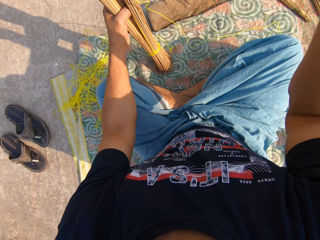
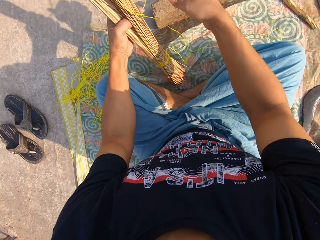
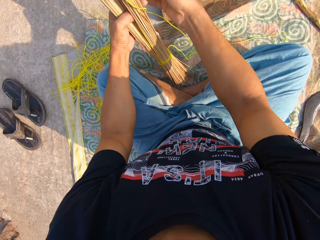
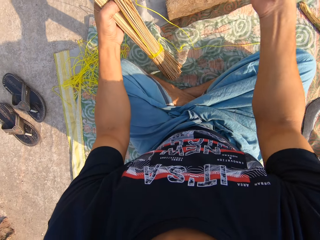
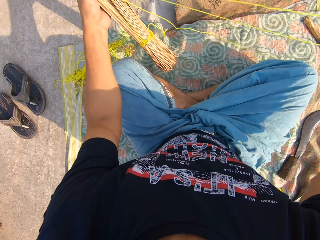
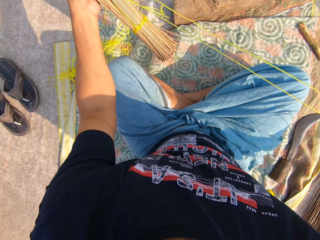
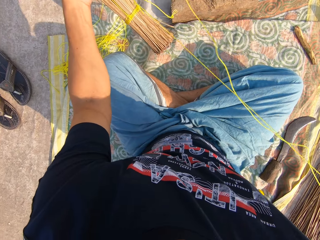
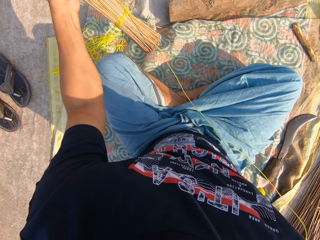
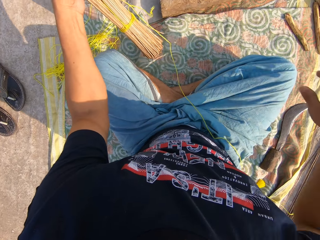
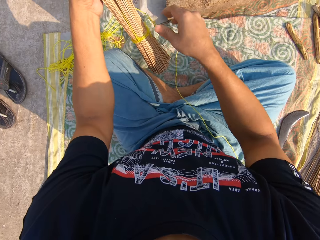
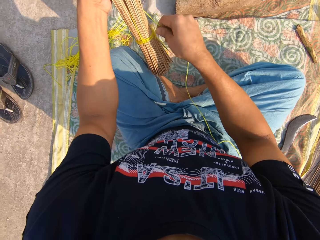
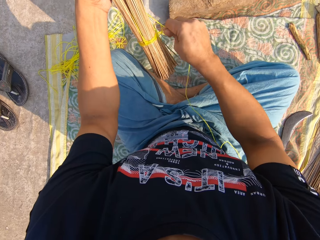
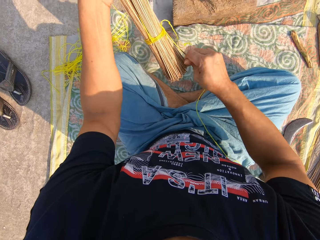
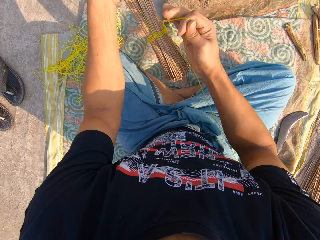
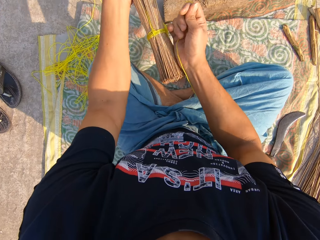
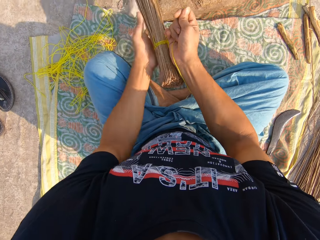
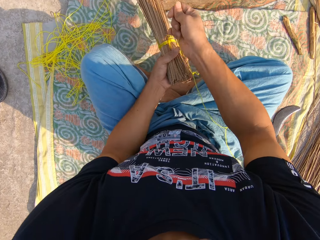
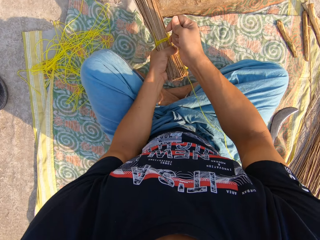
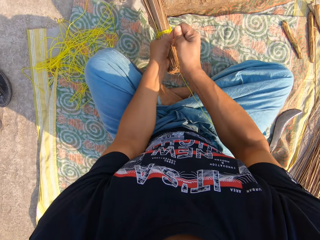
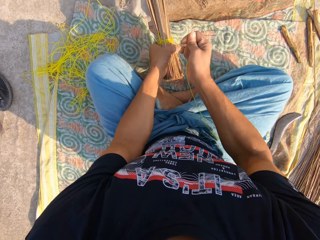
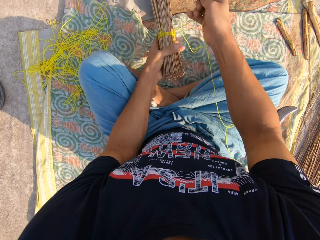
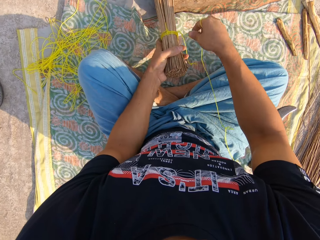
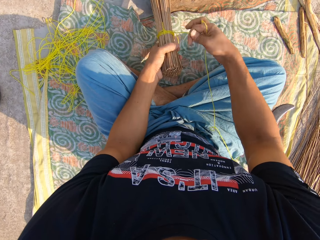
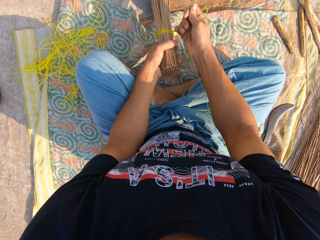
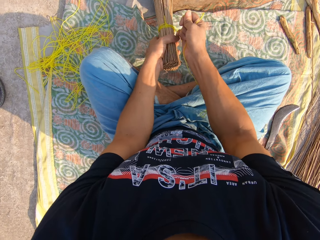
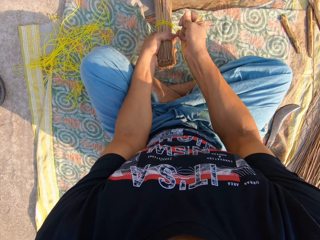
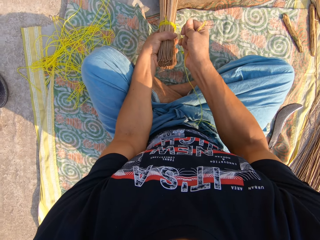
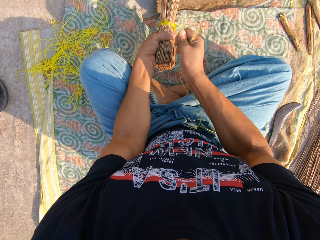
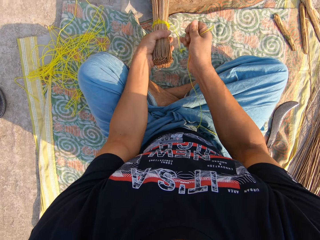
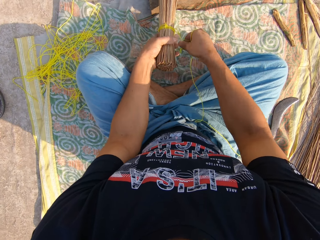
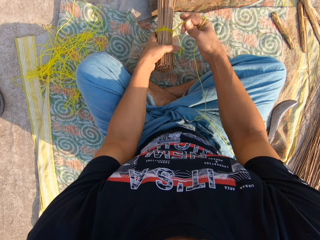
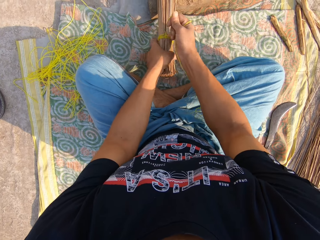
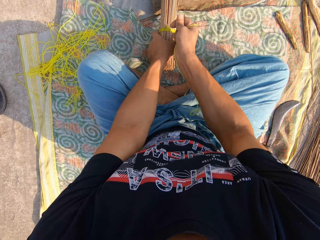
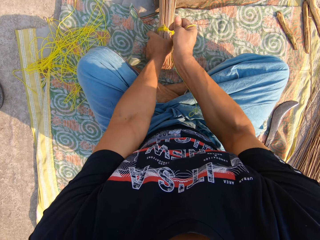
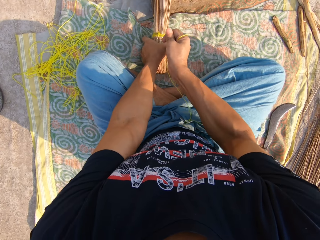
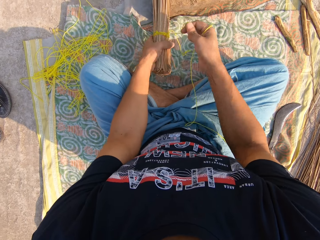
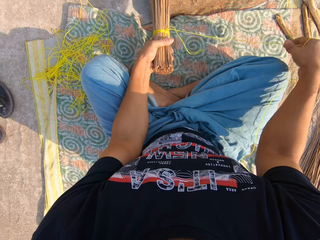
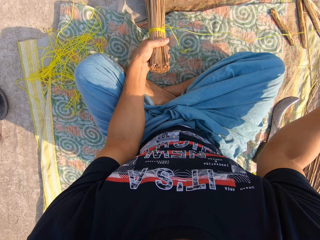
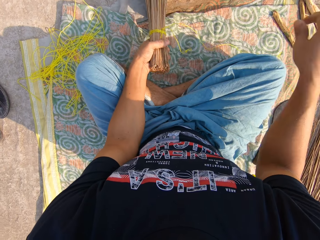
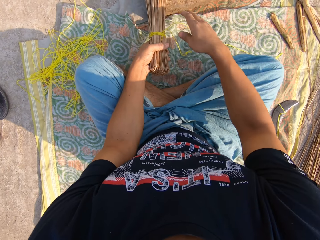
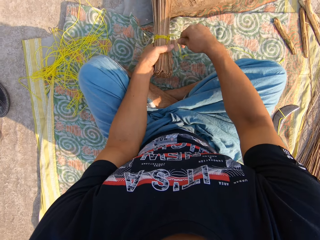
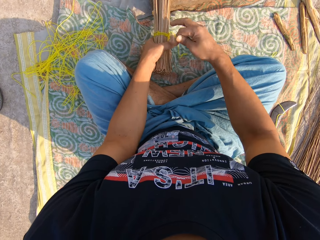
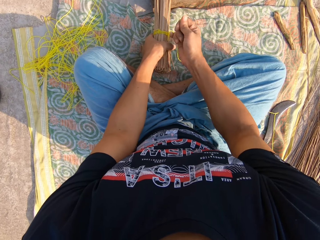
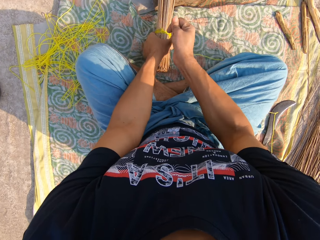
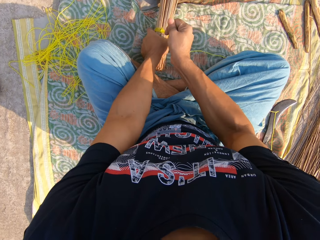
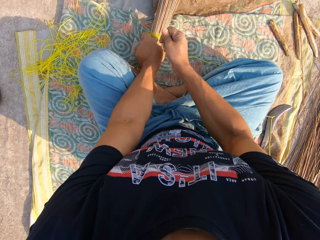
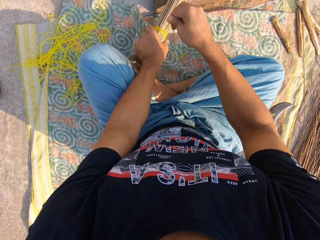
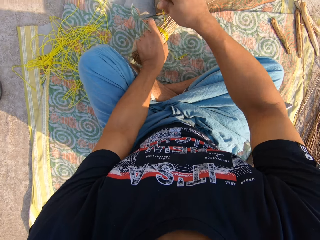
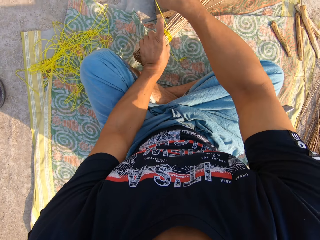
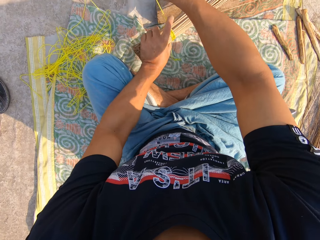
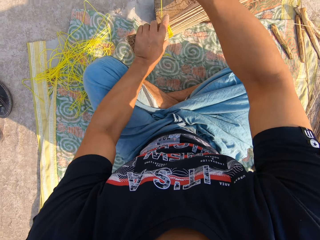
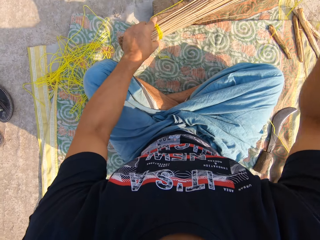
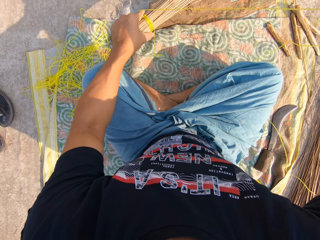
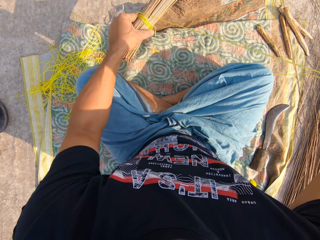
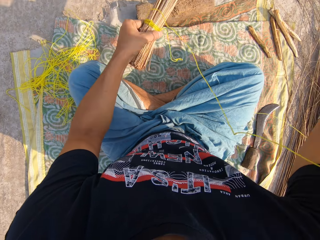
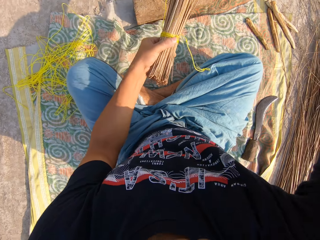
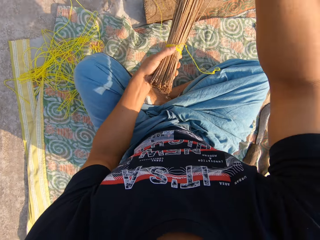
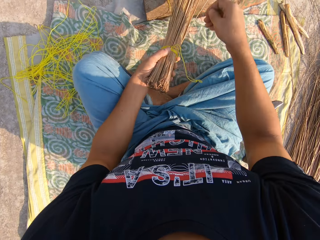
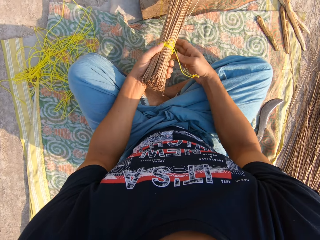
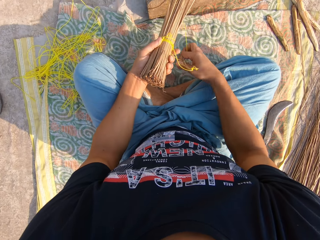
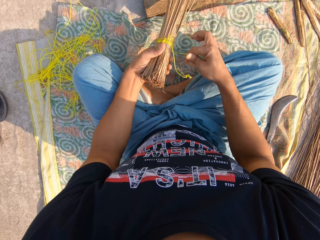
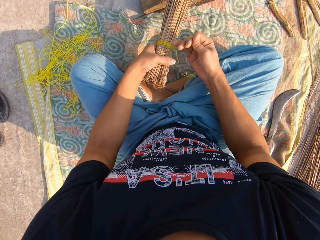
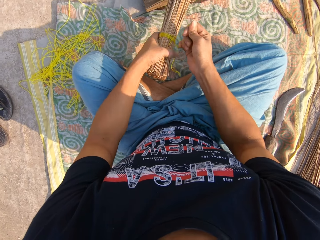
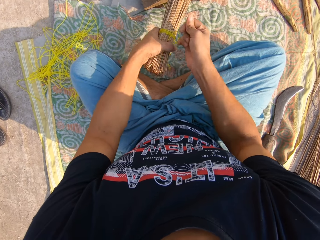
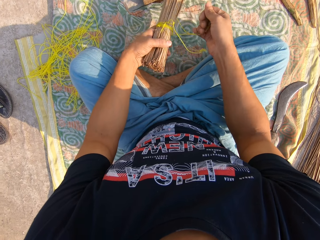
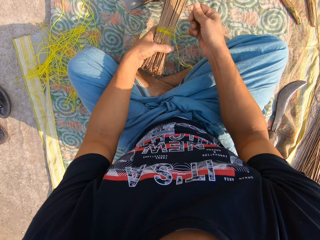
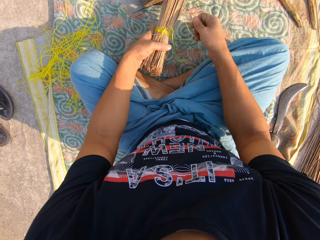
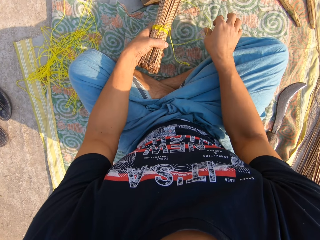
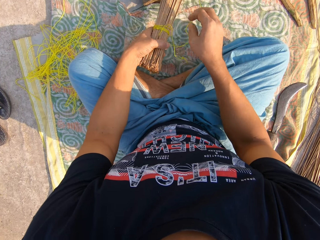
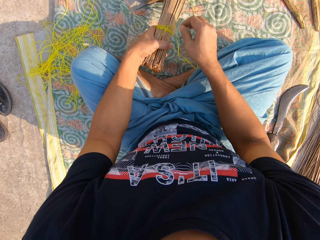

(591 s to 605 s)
The camera wearer adjusts the rope. They tie the rope around the broom sticks.

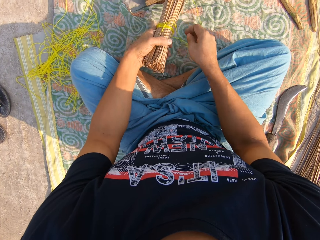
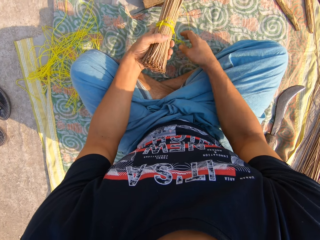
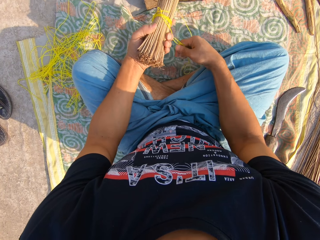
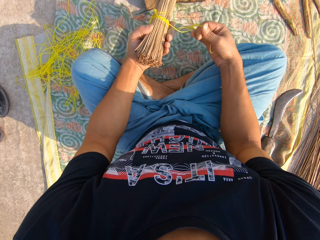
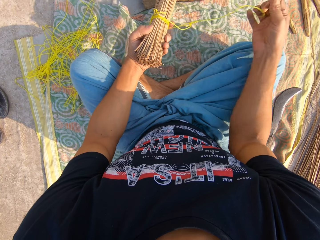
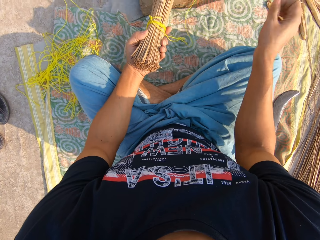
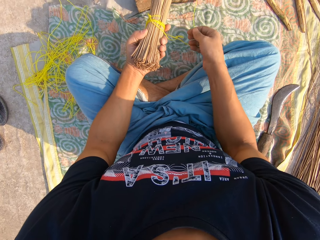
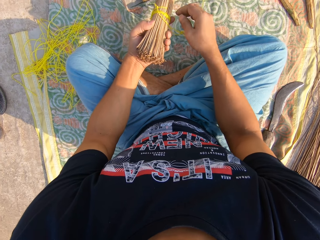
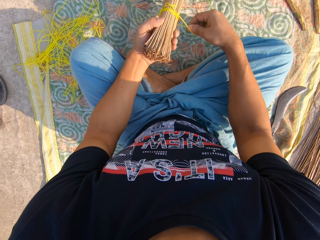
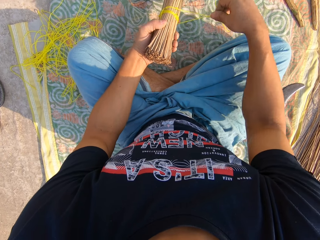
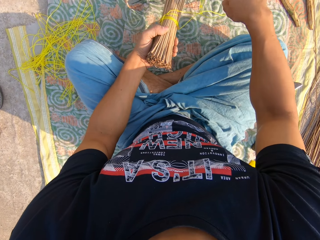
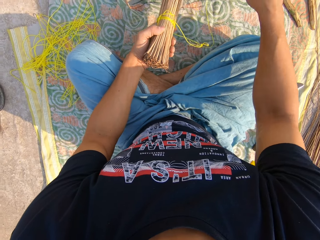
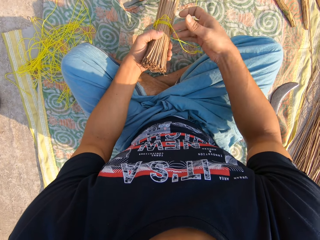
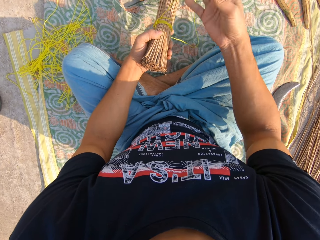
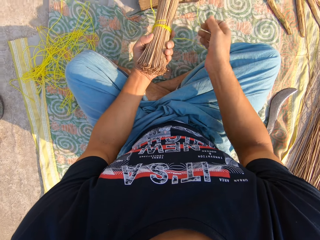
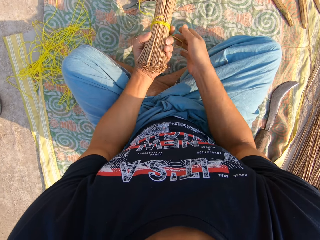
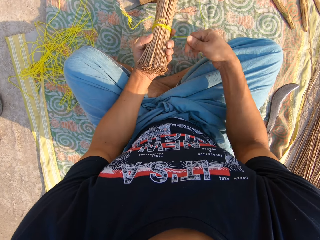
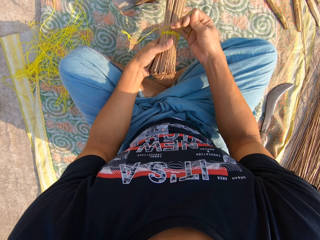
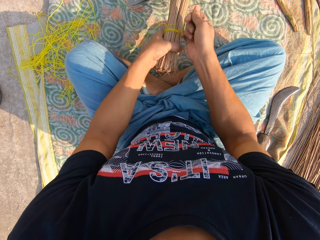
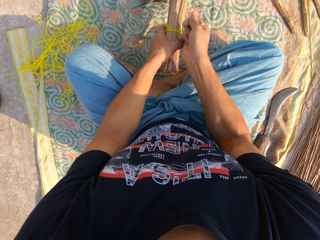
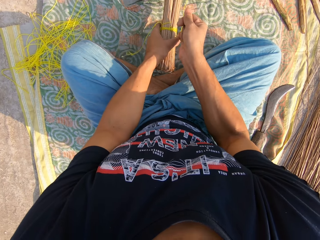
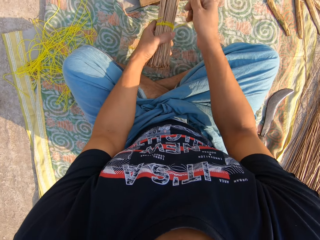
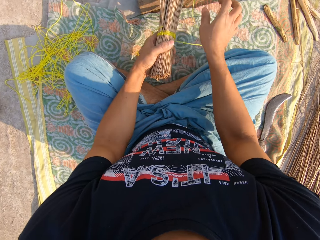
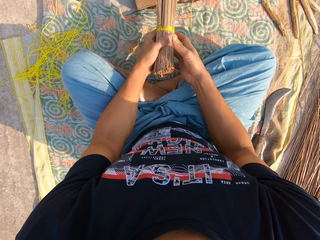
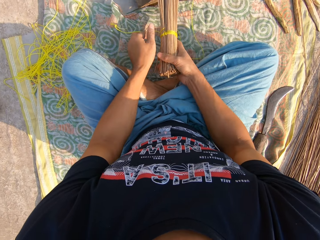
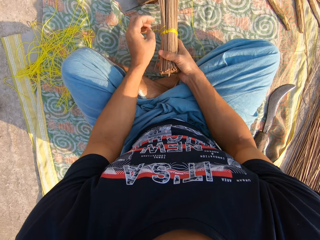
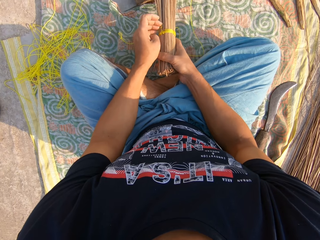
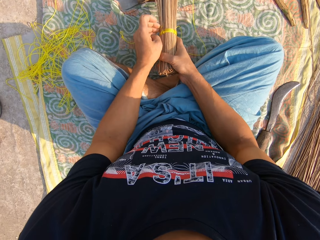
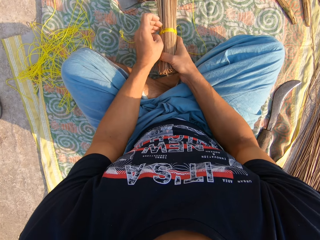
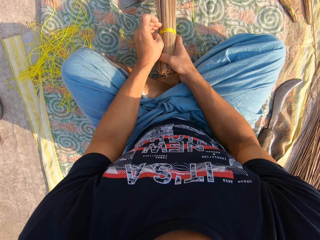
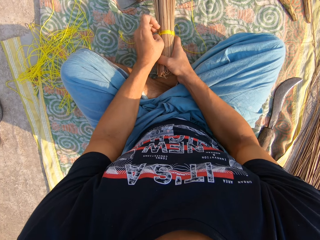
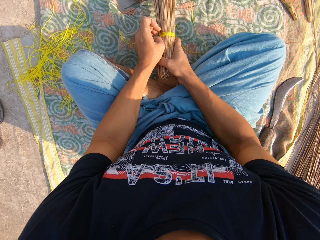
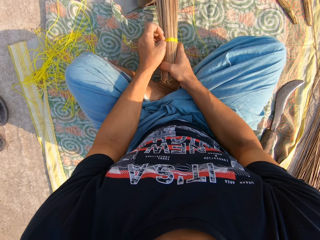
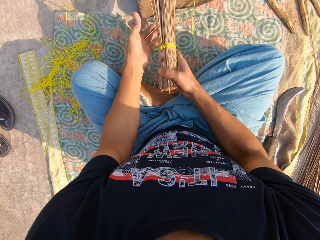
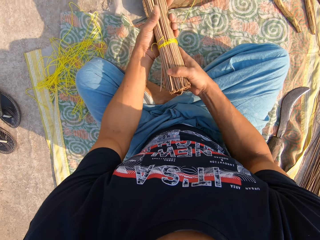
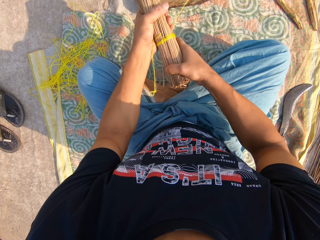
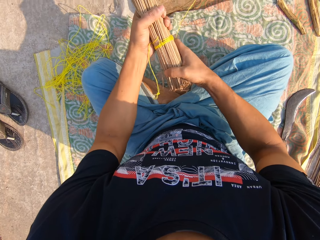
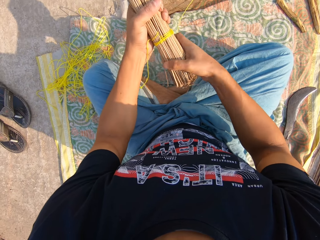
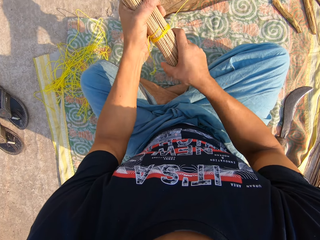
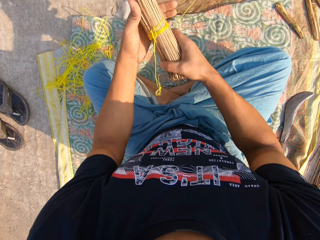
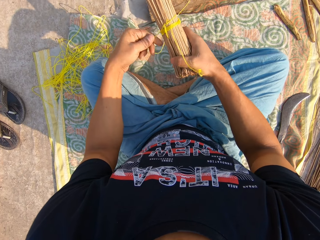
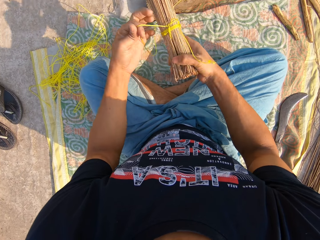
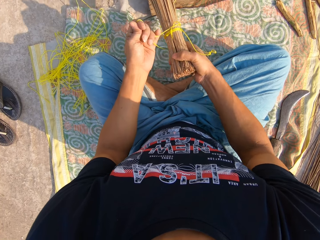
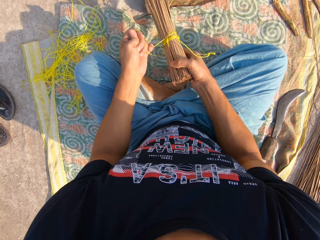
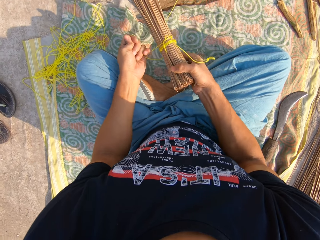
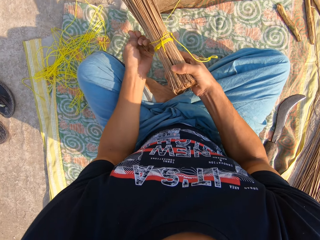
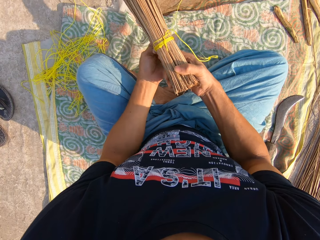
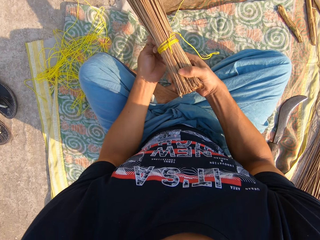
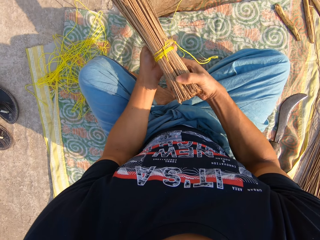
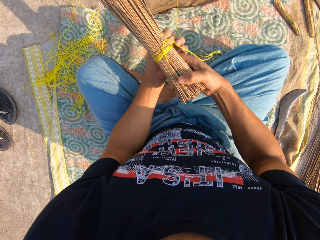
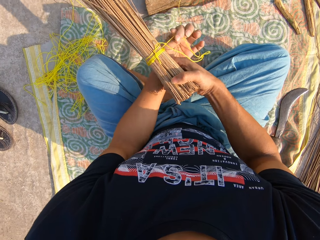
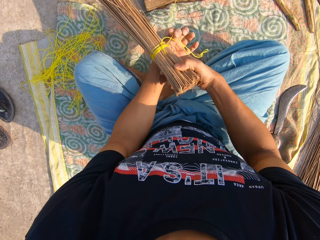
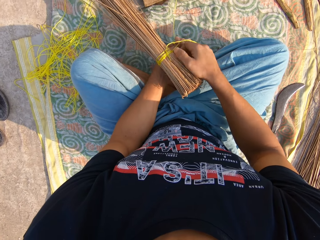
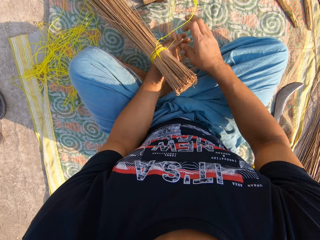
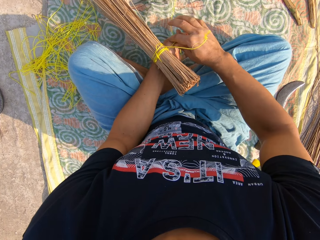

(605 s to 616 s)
The camera wearer adjusts the rope. They adjust the broom sticks. They adjust the rope.
